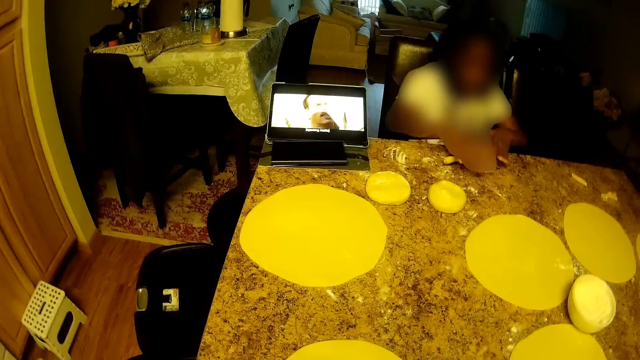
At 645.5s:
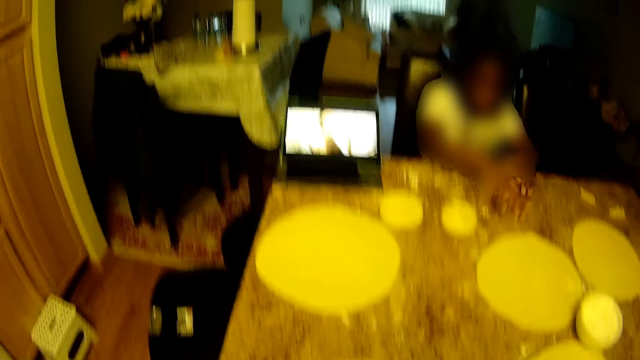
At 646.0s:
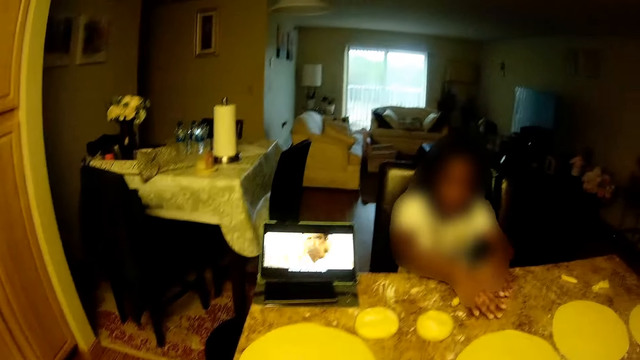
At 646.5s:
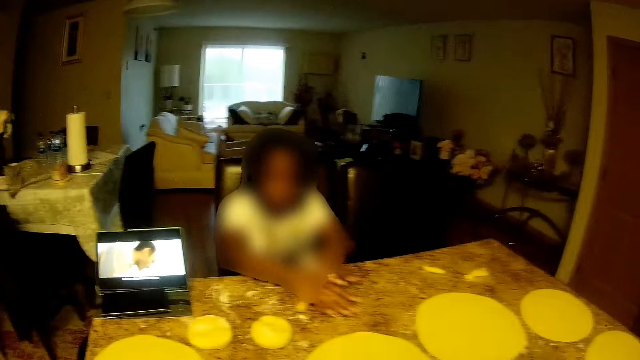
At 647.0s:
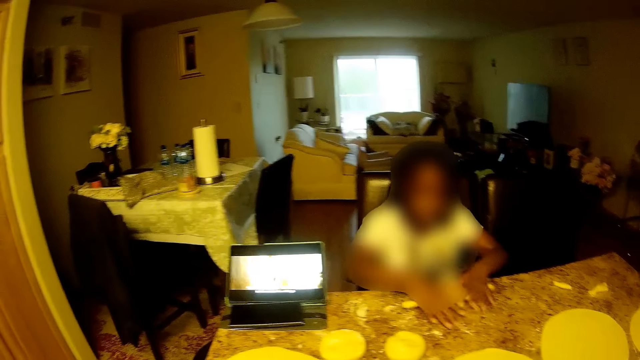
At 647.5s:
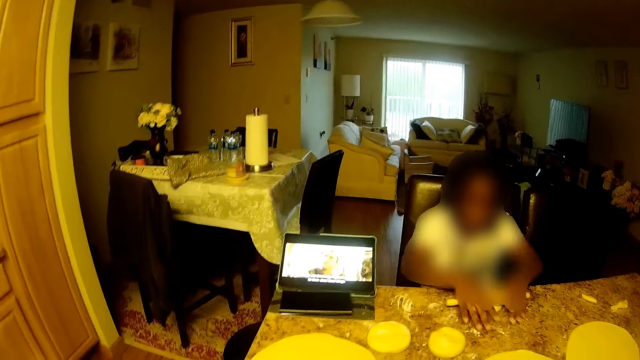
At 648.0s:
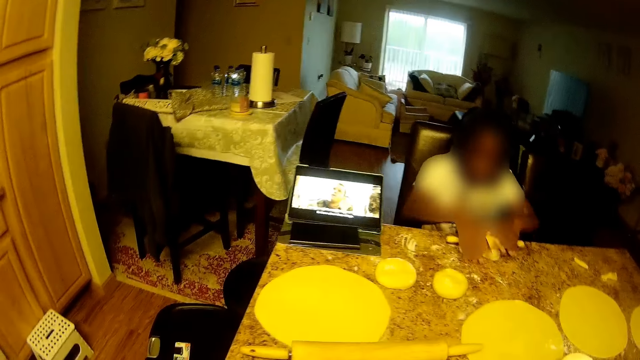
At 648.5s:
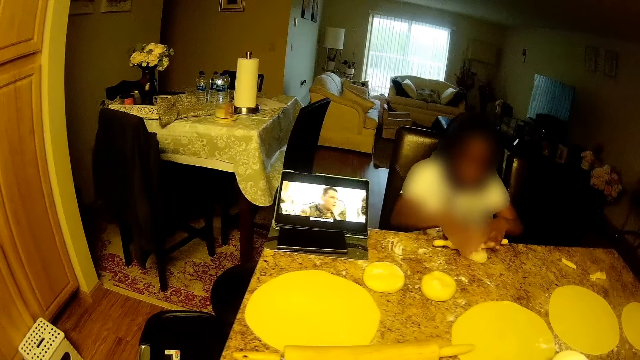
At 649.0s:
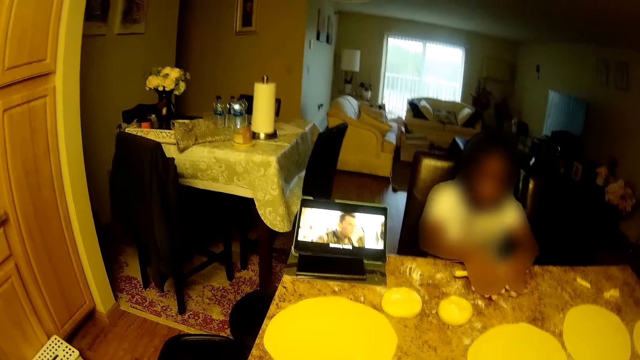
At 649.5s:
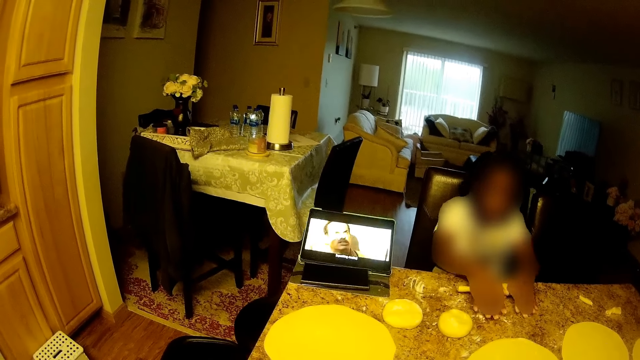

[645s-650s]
The camera wearer rolls the rolling pin in her hands on the dough on the tiled table.

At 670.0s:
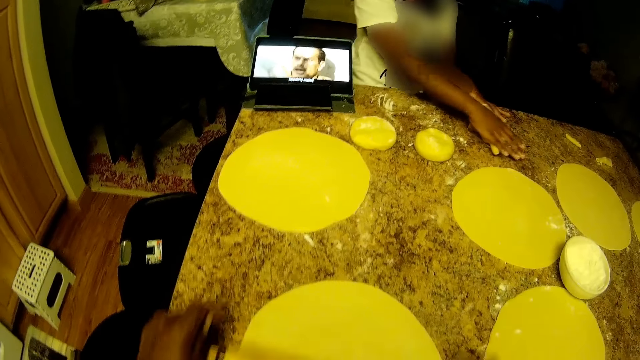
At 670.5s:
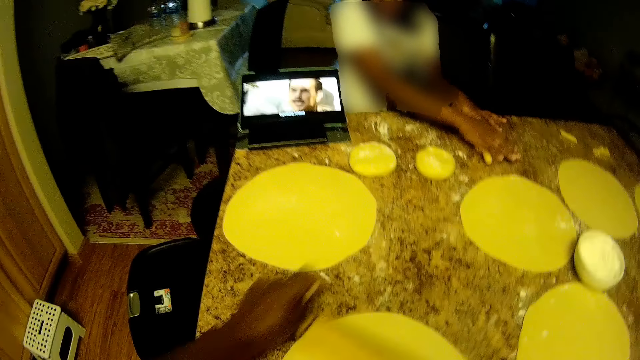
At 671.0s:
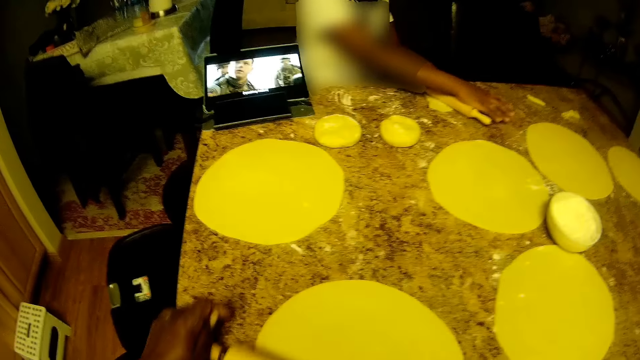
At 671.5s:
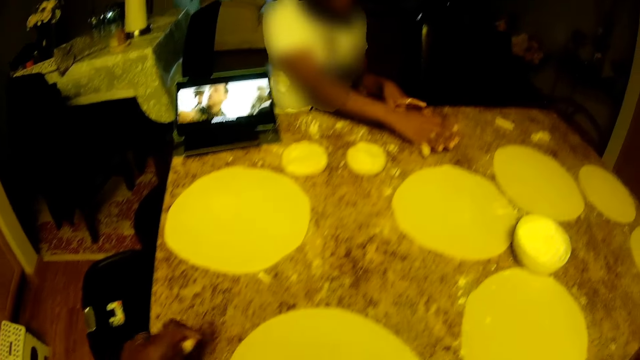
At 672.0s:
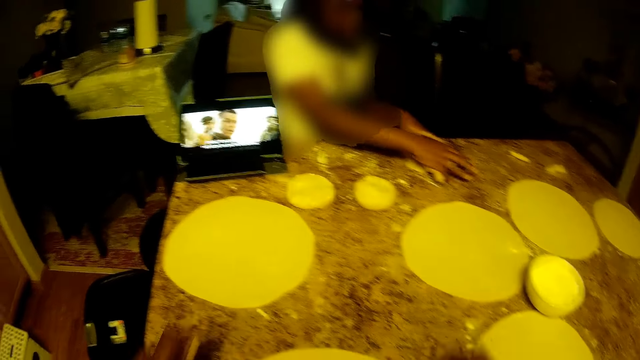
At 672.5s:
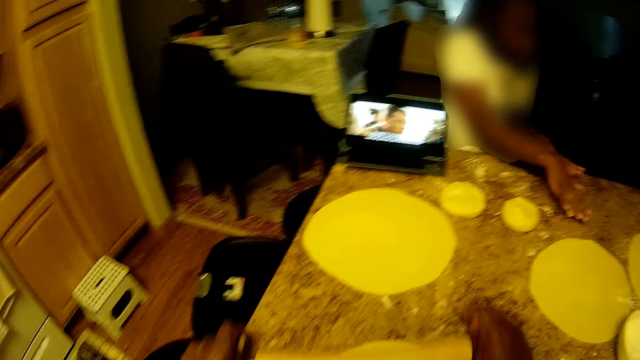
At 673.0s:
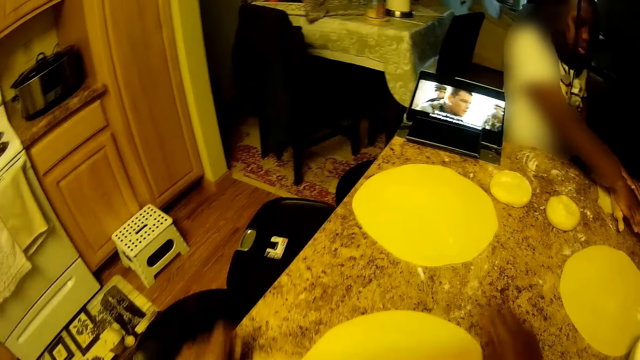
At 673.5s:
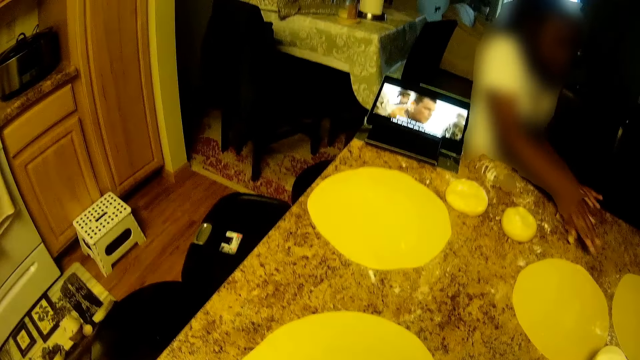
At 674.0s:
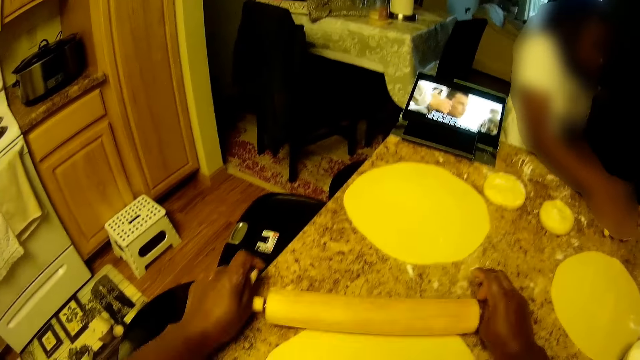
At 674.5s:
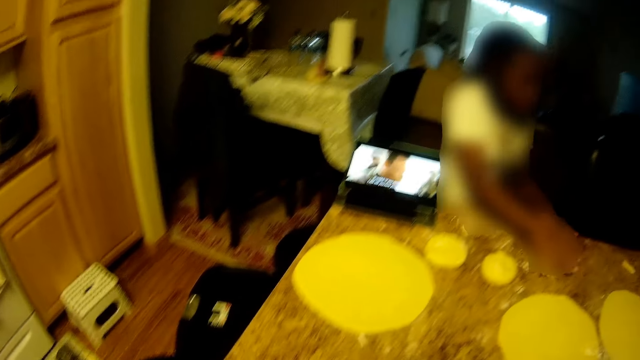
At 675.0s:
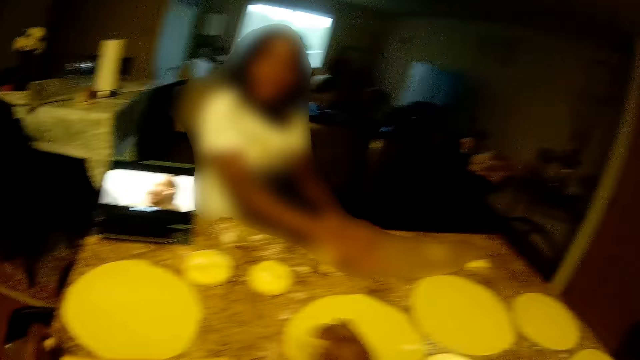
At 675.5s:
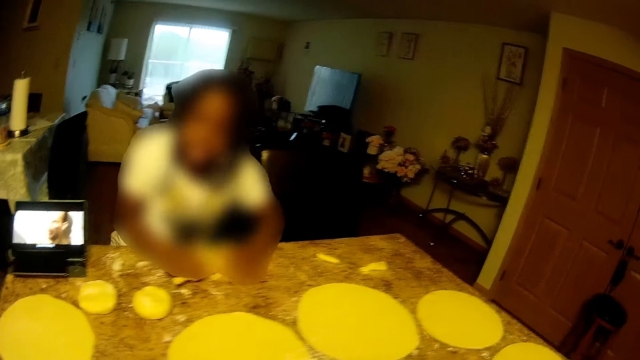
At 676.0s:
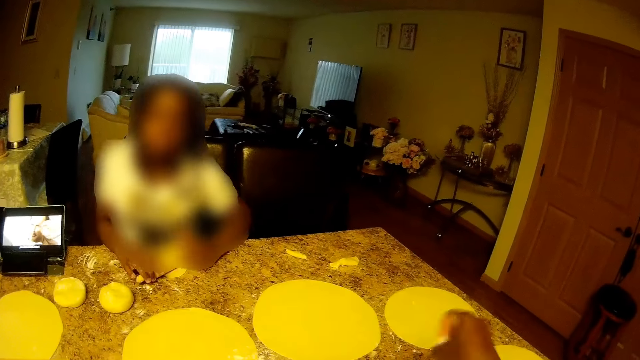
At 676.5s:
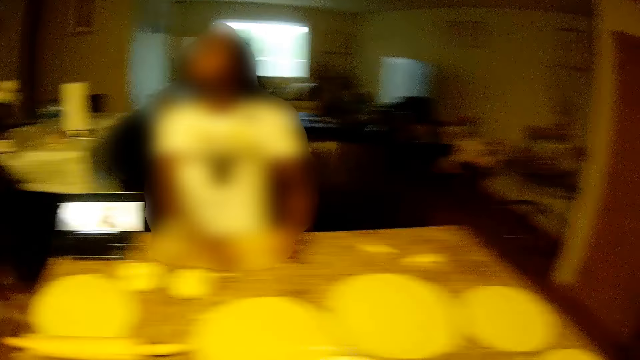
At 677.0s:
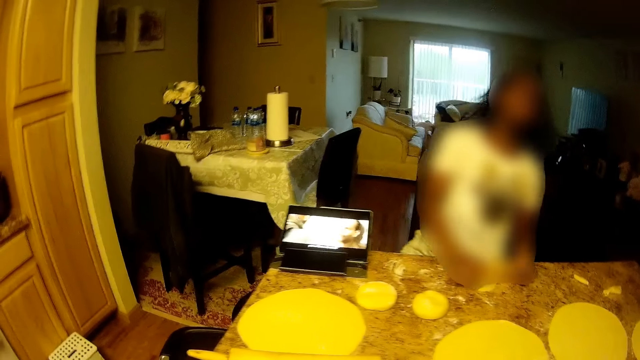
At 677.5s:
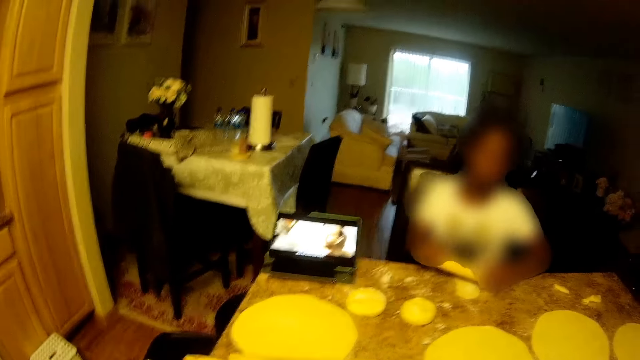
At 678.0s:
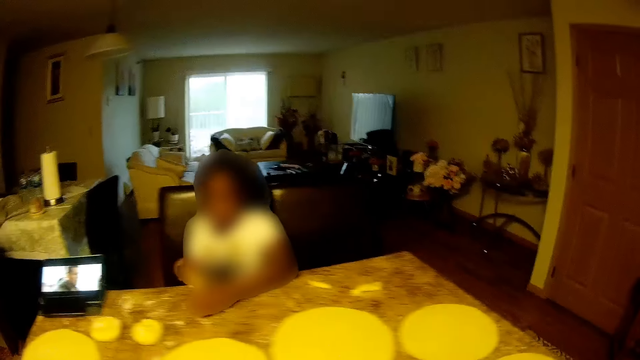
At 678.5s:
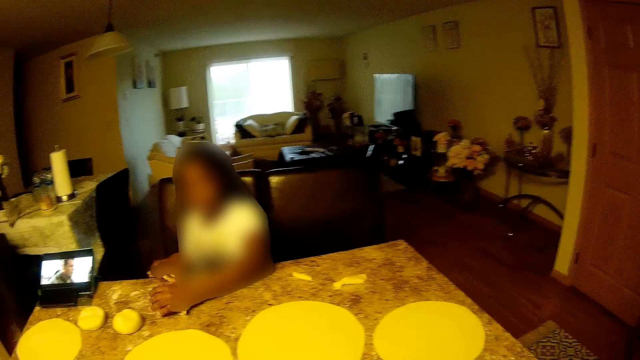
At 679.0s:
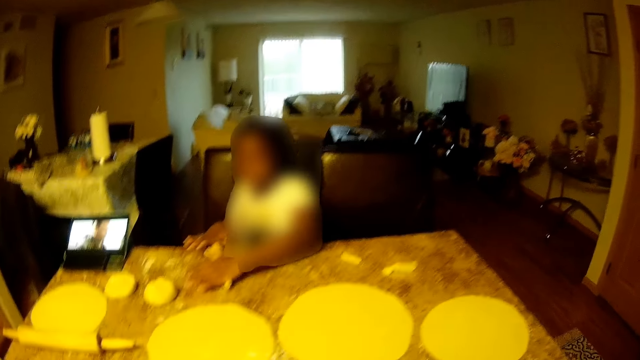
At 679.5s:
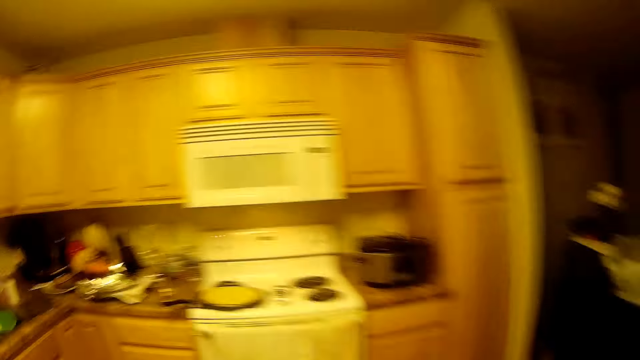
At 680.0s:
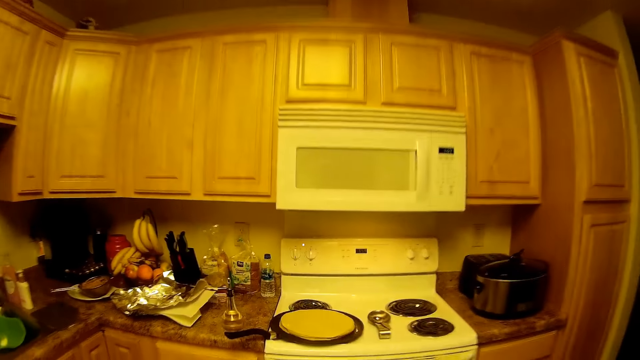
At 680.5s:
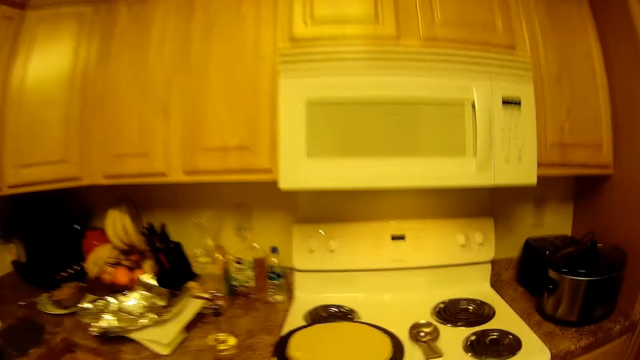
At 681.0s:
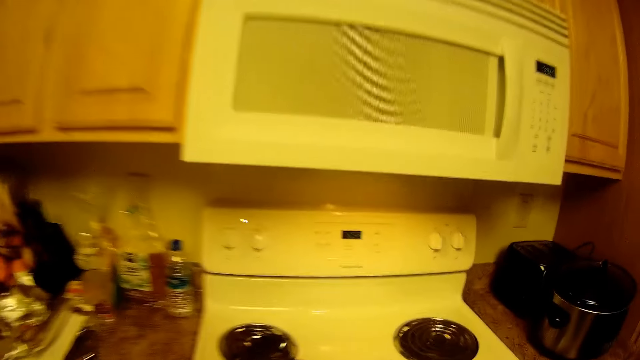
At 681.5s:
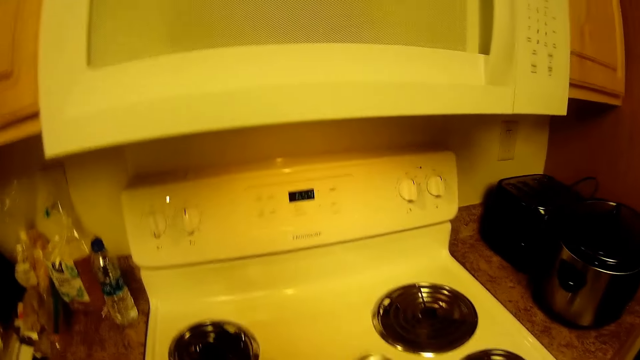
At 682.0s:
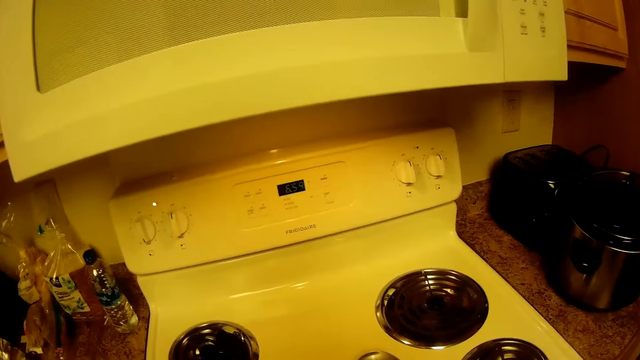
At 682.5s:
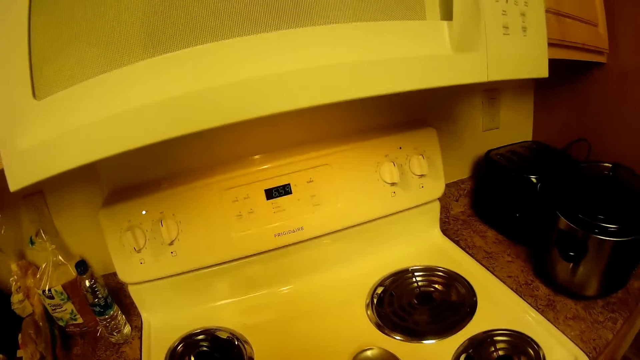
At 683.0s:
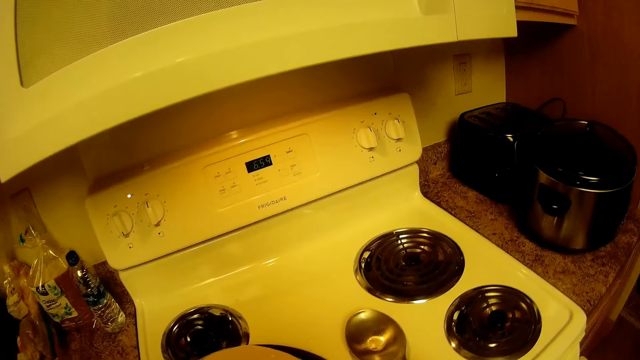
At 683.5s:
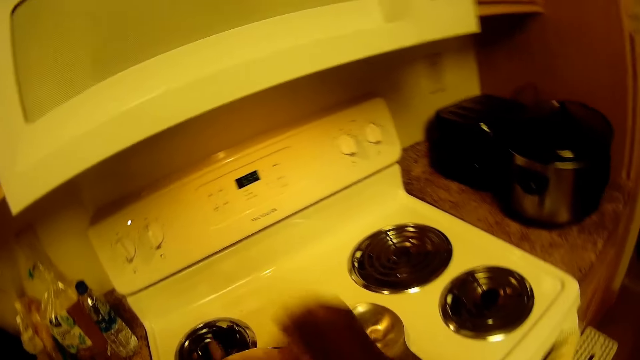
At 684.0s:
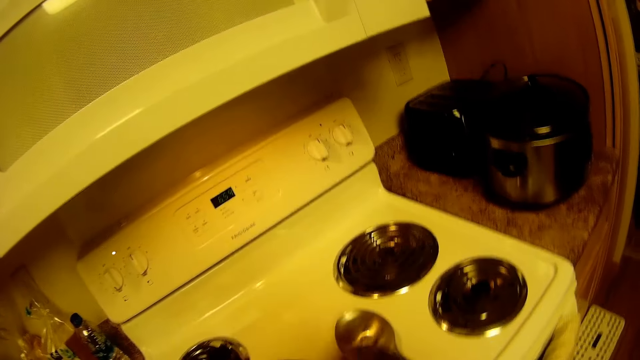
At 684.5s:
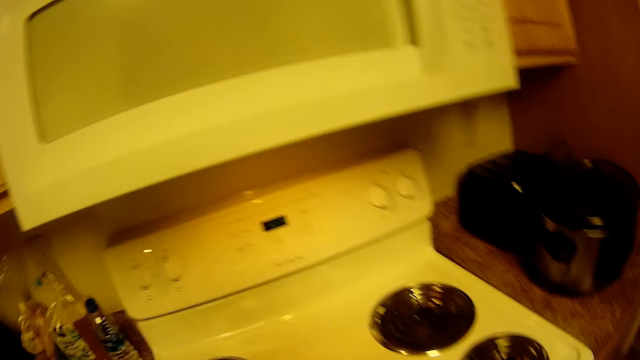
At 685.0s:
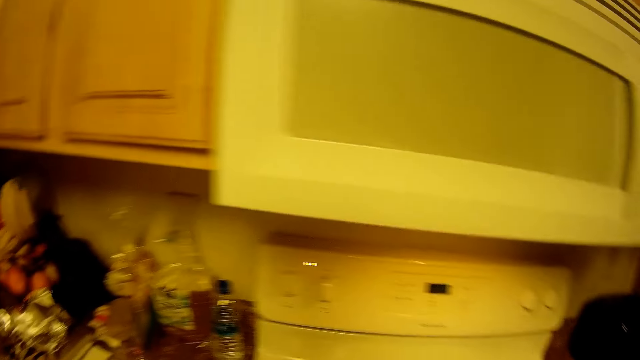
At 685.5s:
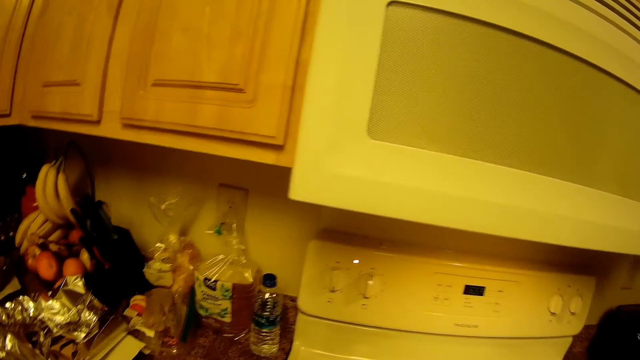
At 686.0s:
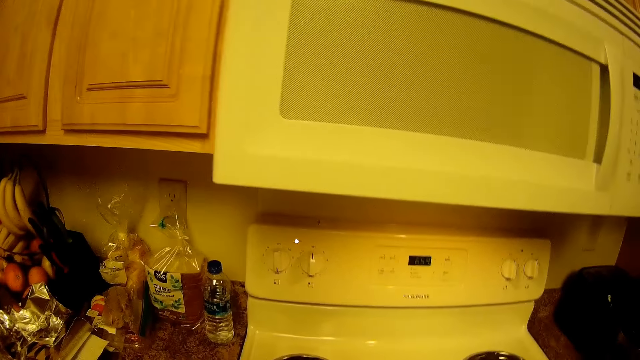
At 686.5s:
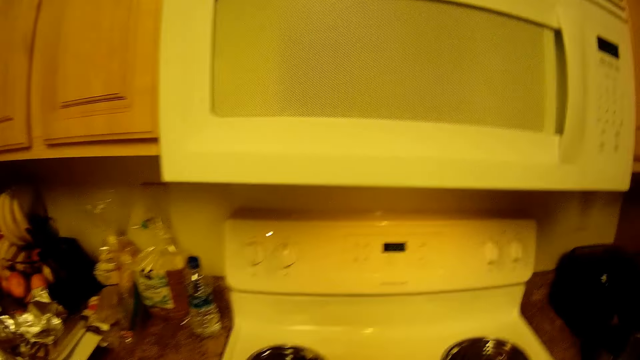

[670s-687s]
A kid rolls the dough. The camera wearer sprinkles flour on the tiled table with her right hand. The kid sits on the chair. The camera wearer walks towards the cooker. She turns the dough on the pan. She grabs the bowl with a spoon from the gas cooker with both hands.
